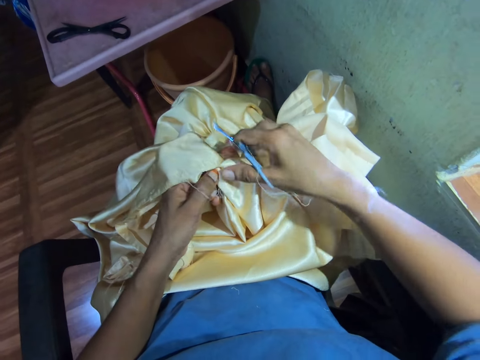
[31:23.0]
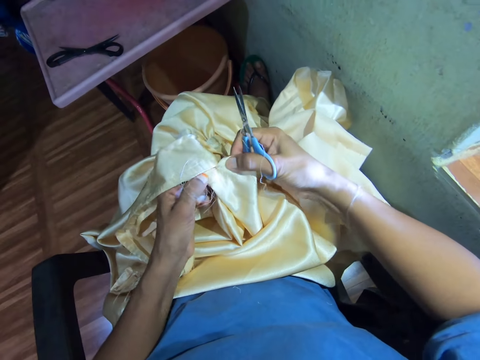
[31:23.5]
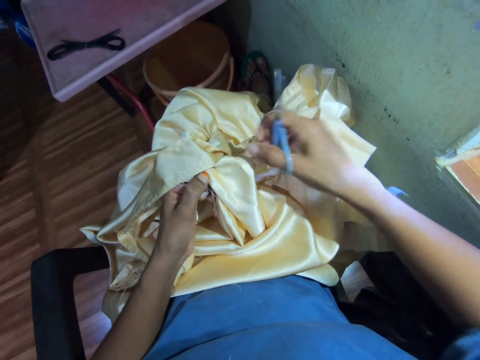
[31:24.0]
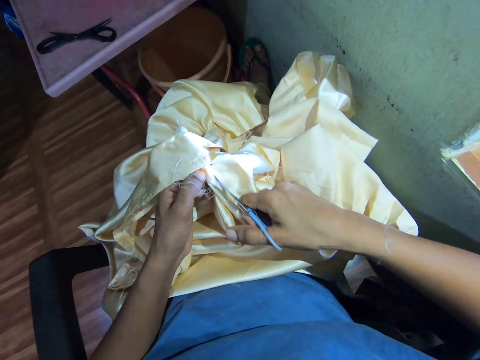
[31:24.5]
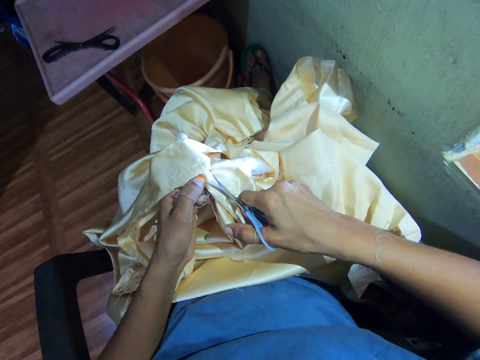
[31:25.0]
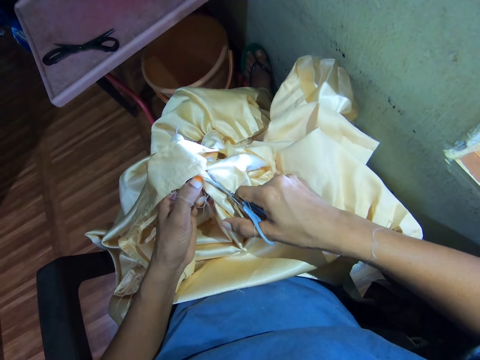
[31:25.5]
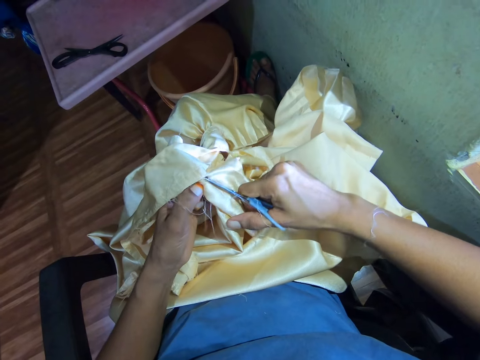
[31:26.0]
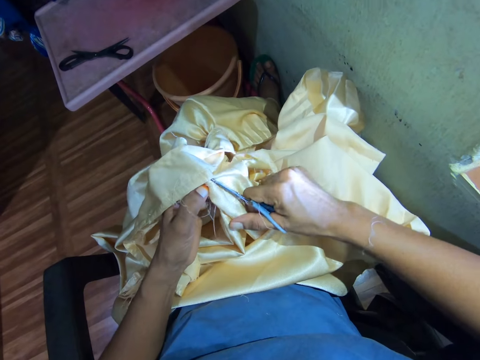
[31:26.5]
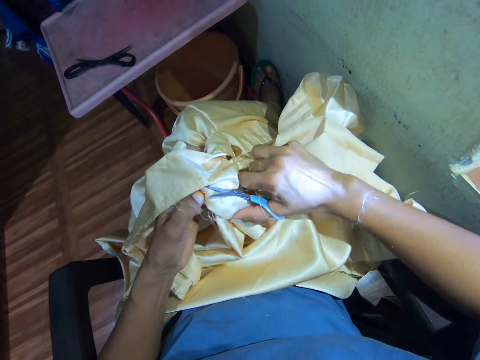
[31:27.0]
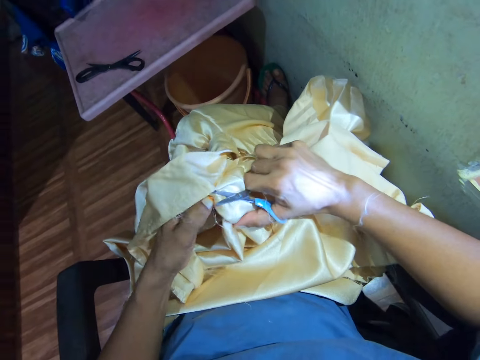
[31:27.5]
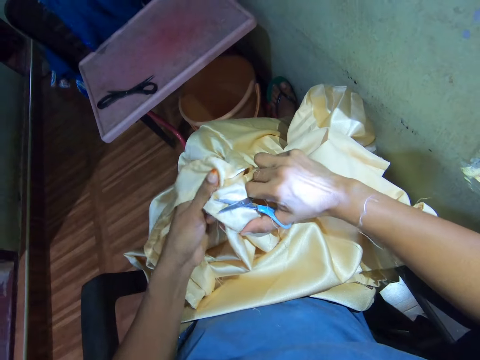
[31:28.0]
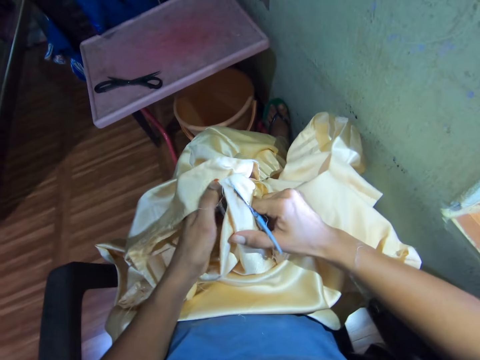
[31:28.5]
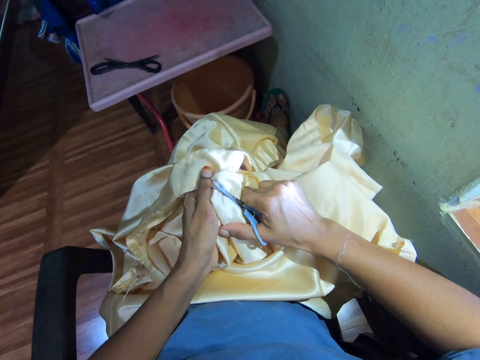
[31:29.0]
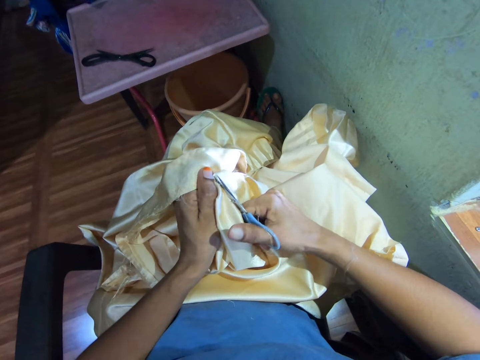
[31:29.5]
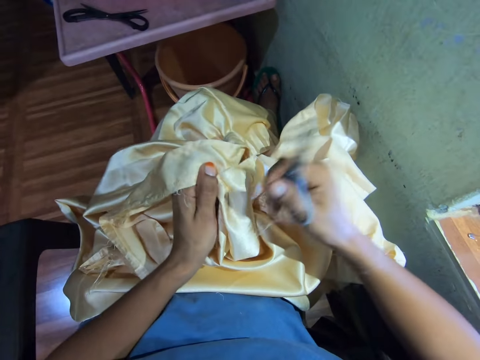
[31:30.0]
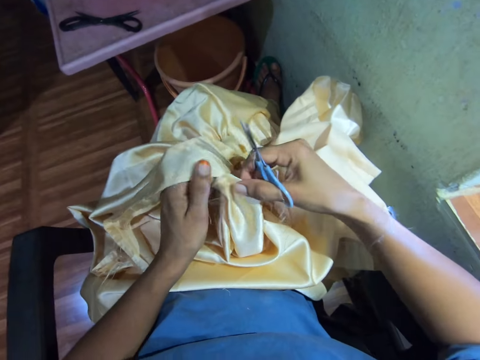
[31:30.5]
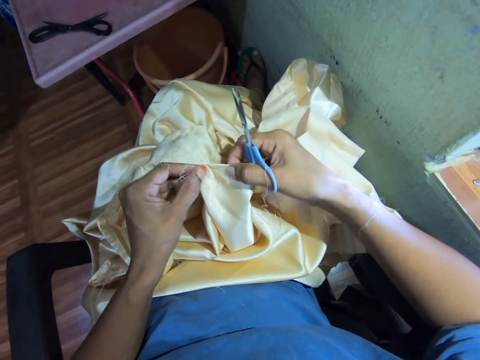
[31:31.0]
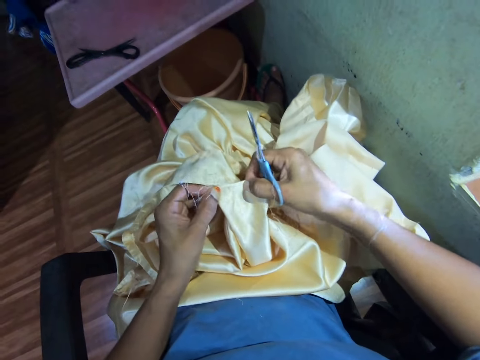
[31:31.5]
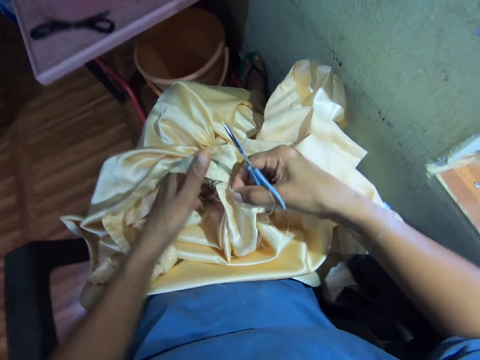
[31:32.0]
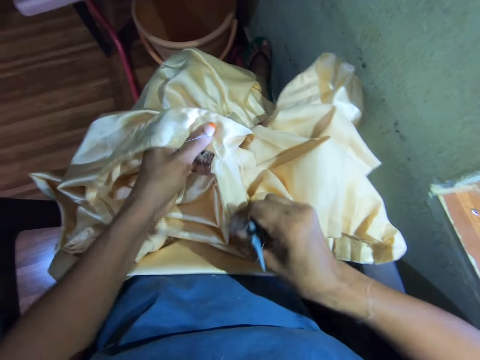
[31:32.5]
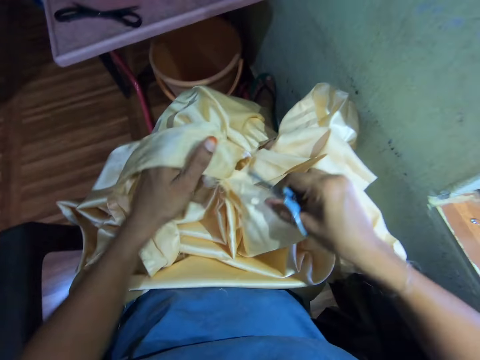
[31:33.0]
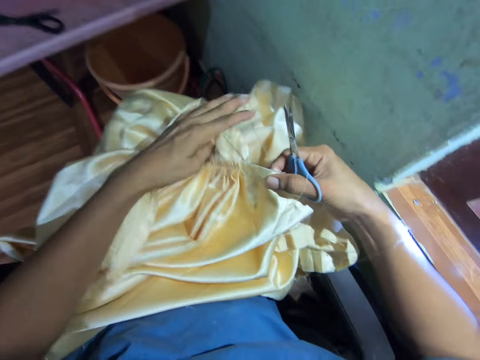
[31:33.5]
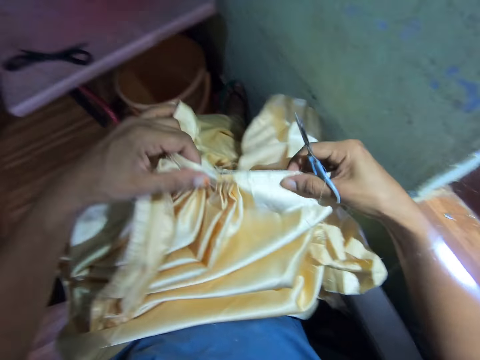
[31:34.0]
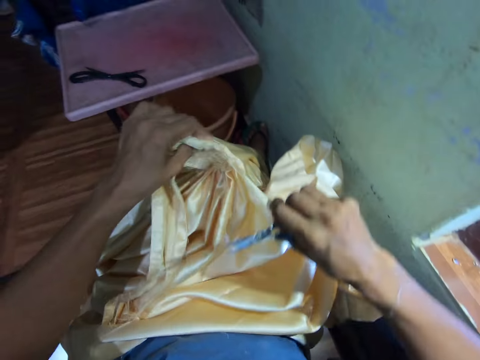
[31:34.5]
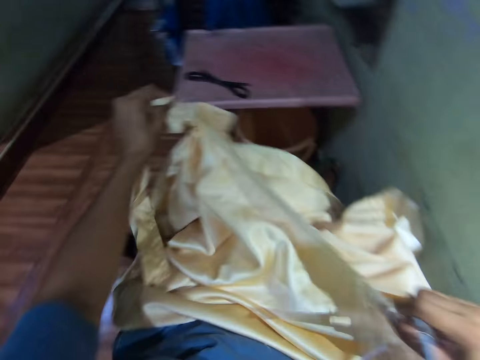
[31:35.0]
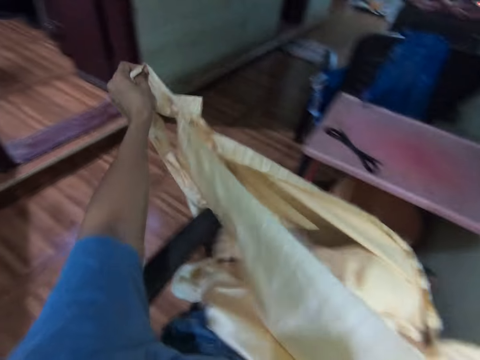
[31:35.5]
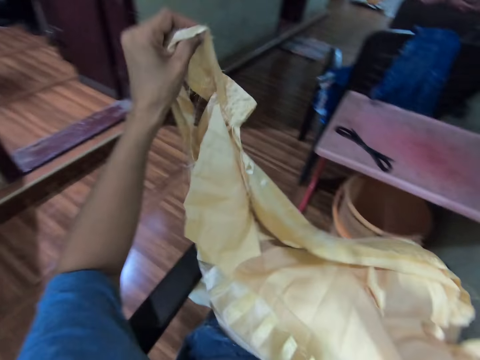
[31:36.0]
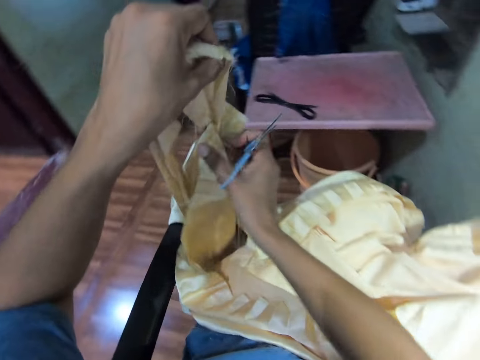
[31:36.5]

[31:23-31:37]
The camera wearer holds the cloth on their hand. They cut the cloth with scissors repeatedly. They hold the cloth on their hand. They rip the cloth with their hands. They adjust the cloth. They rip the cloth apart with their hand.

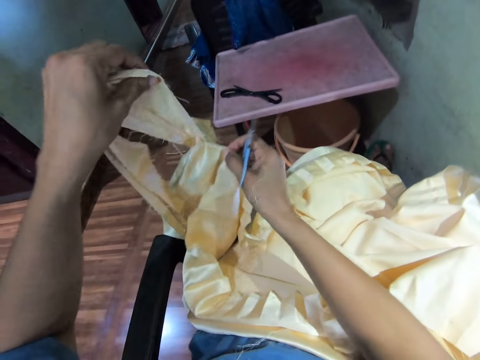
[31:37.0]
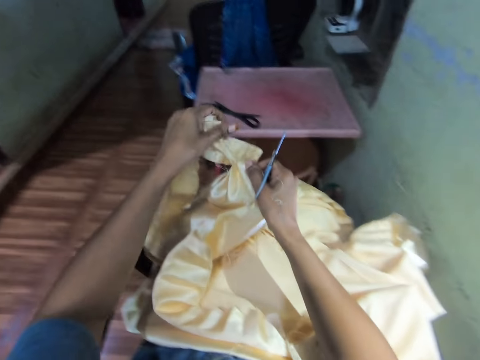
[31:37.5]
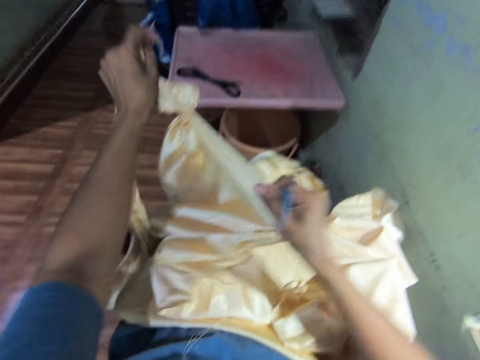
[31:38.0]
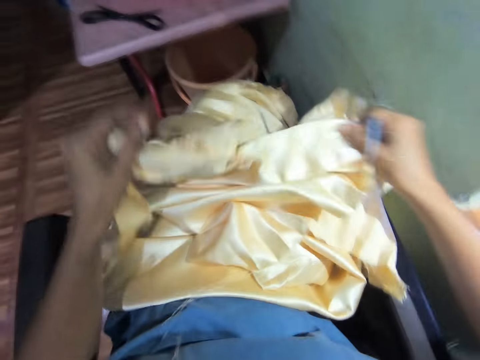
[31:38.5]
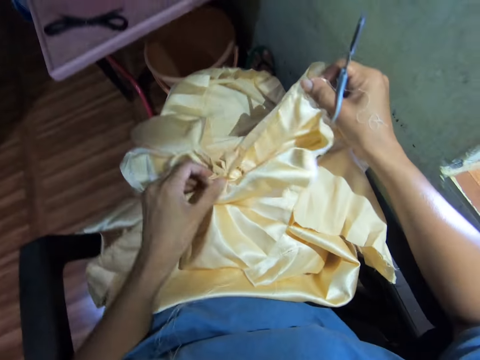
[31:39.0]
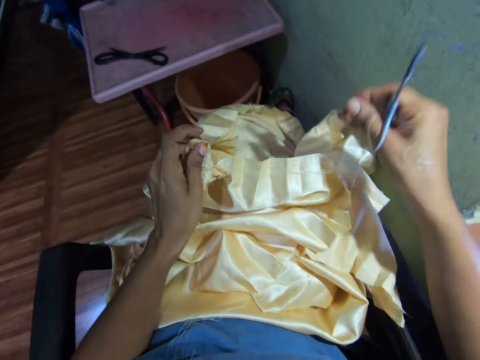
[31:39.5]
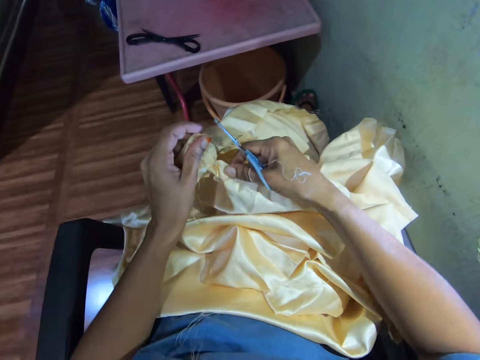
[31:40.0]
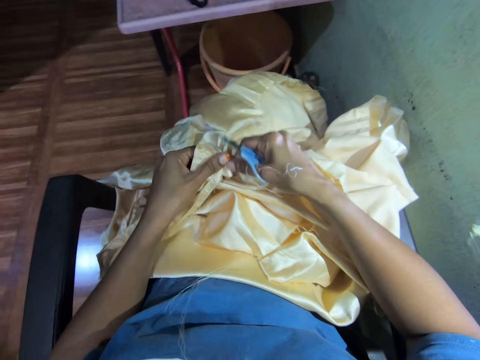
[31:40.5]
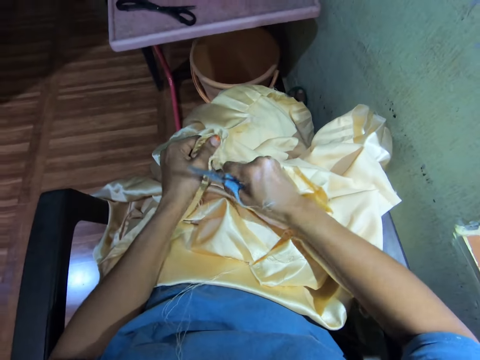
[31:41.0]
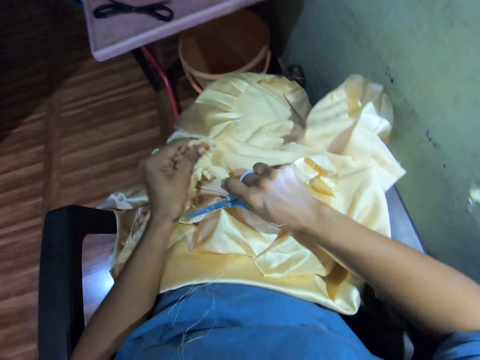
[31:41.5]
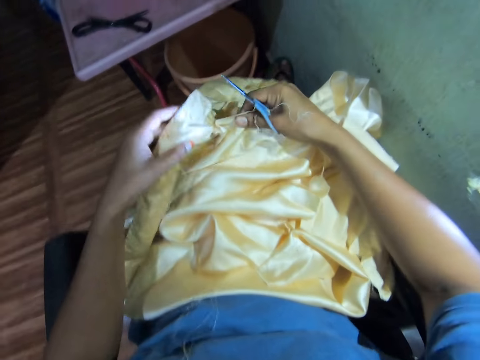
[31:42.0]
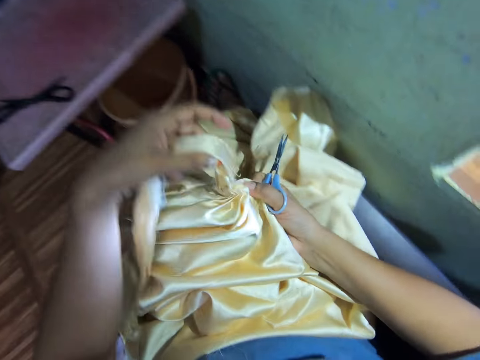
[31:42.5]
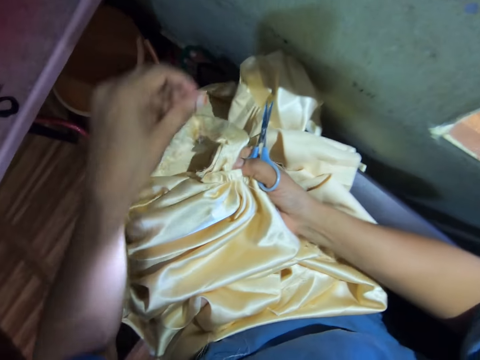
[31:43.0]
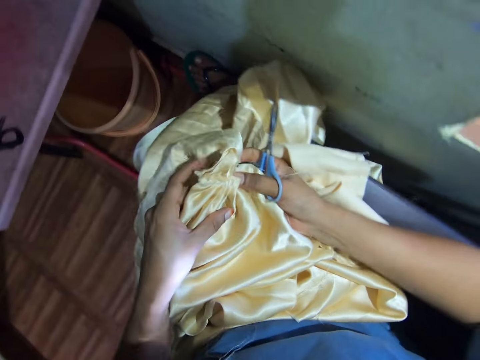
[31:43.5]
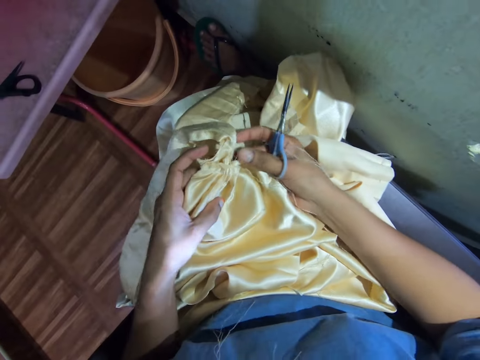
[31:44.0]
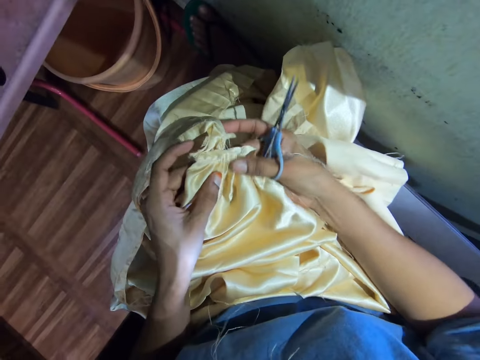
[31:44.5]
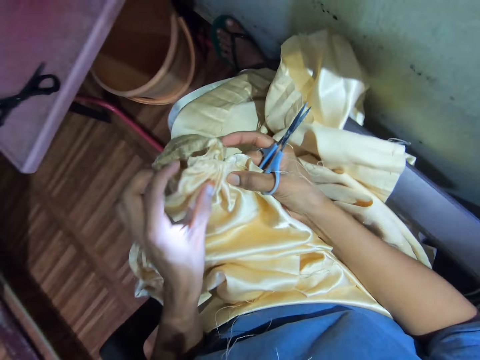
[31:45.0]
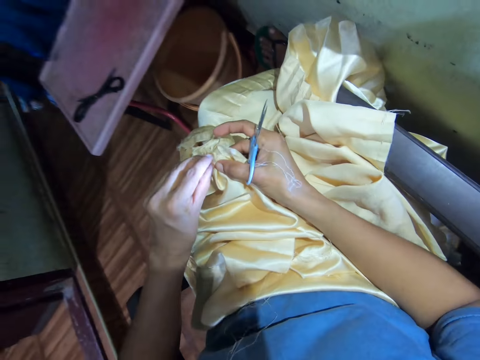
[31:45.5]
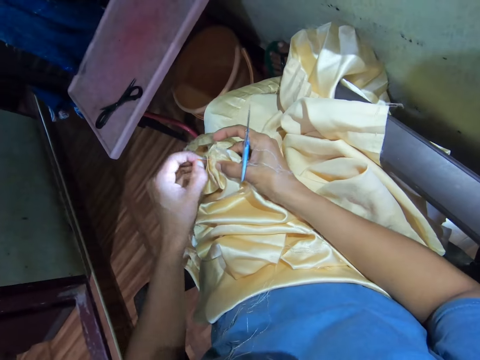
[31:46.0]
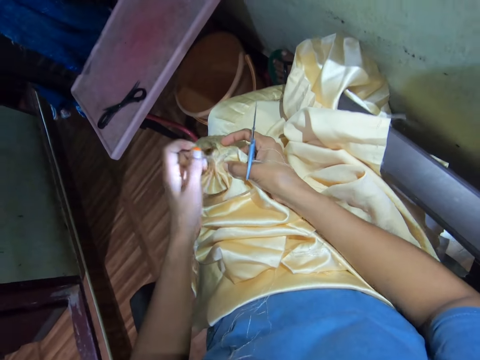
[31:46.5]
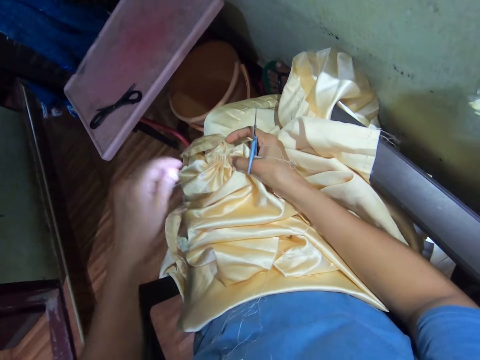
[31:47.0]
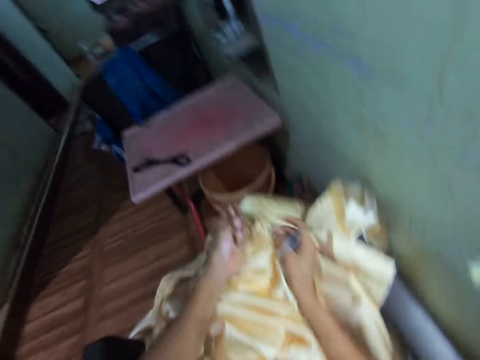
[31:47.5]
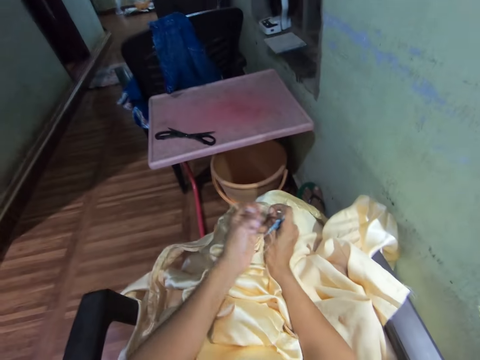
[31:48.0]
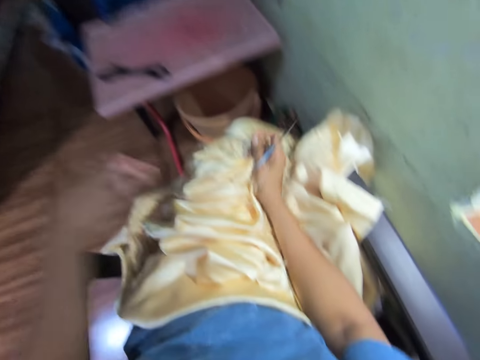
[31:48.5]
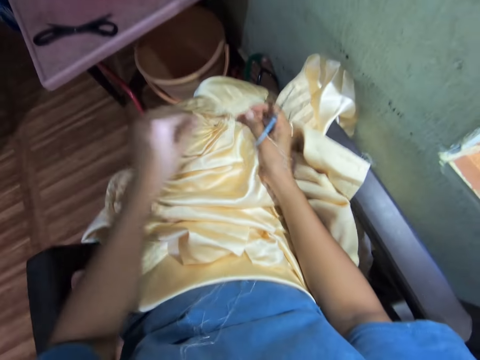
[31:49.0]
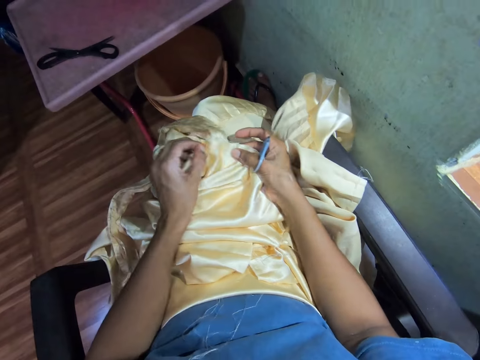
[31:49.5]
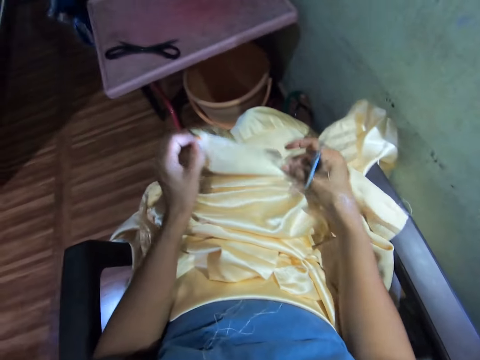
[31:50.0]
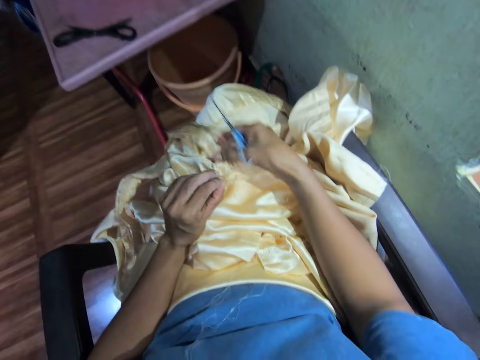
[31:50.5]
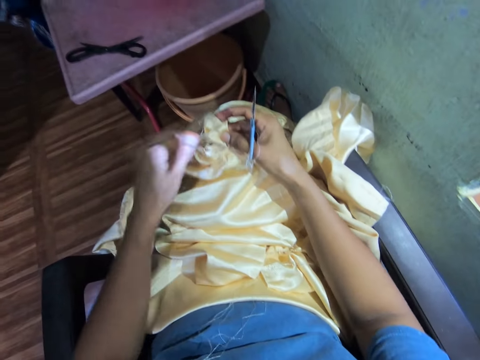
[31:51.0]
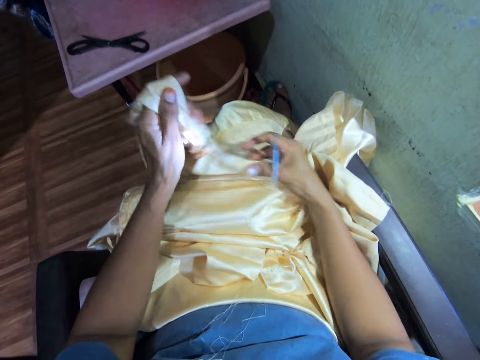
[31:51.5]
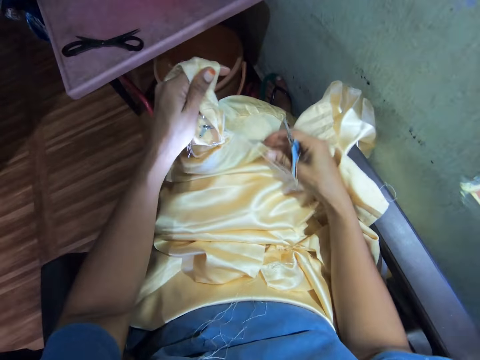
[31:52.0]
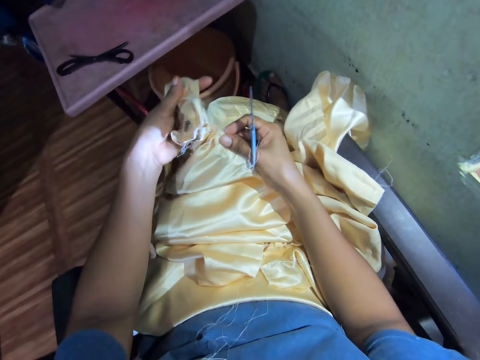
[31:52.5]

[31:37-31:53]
The camera wearer talks to themselves. They talk with a person. They hold the cloth on their hand. They rip the cloth with their hands and adjust the cloth. They pull a thread. They cut the thread with a hand. They shake a hand. They straighten a curtain. They hold the cloth and scissors on their hands.
